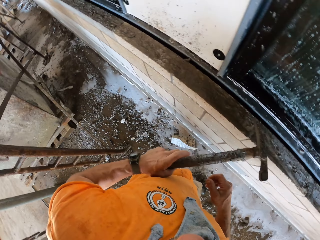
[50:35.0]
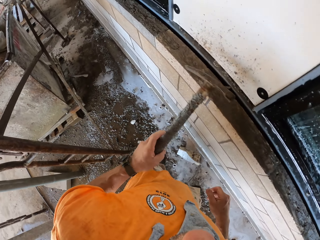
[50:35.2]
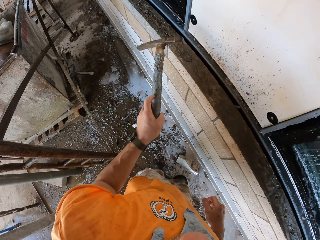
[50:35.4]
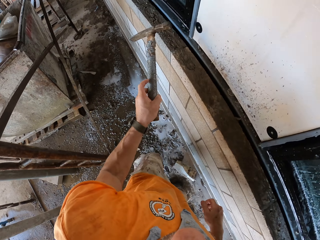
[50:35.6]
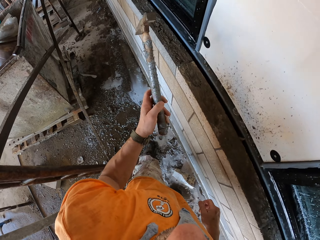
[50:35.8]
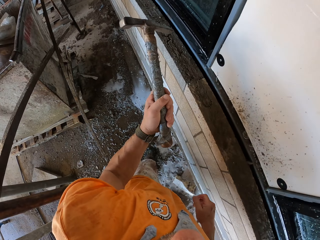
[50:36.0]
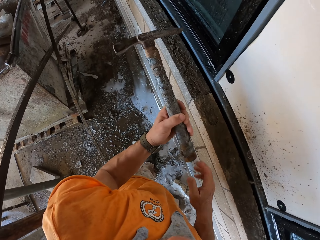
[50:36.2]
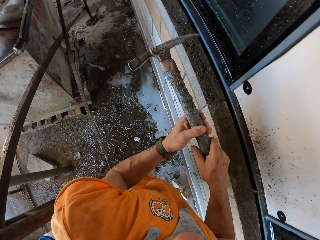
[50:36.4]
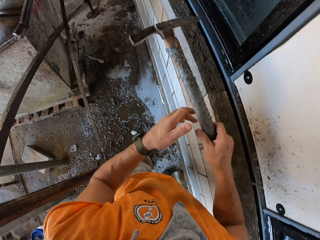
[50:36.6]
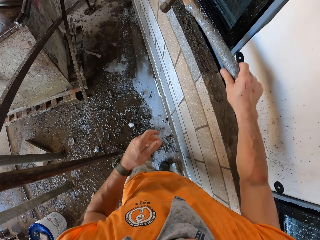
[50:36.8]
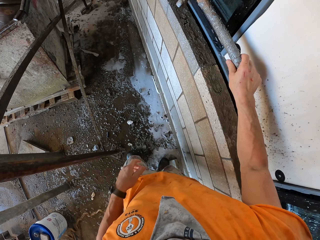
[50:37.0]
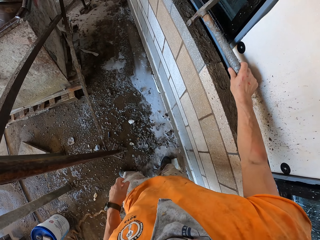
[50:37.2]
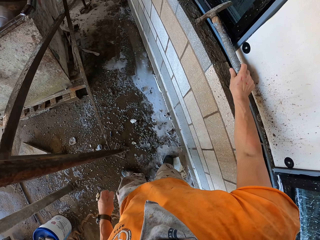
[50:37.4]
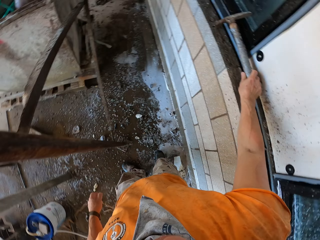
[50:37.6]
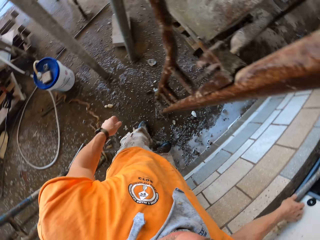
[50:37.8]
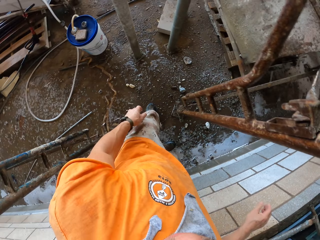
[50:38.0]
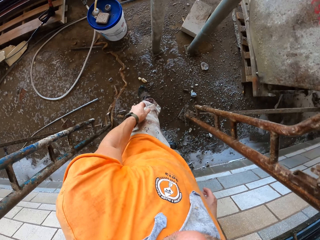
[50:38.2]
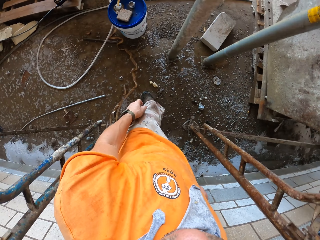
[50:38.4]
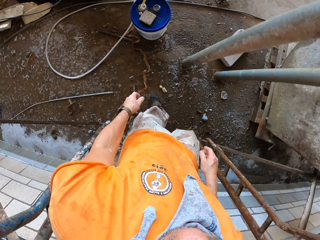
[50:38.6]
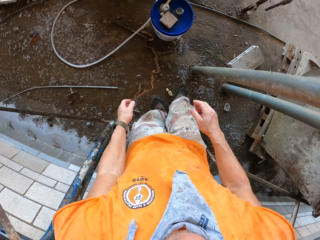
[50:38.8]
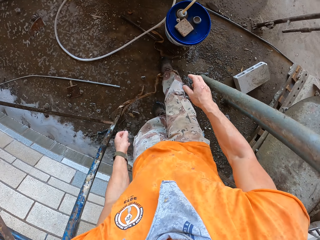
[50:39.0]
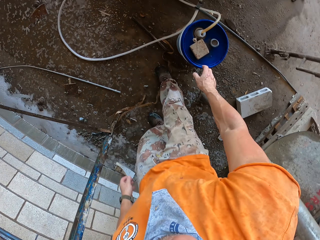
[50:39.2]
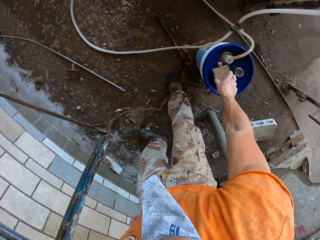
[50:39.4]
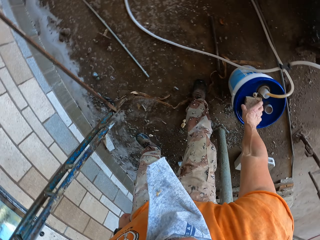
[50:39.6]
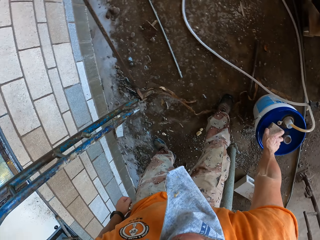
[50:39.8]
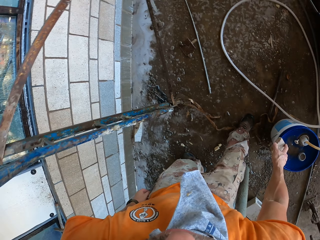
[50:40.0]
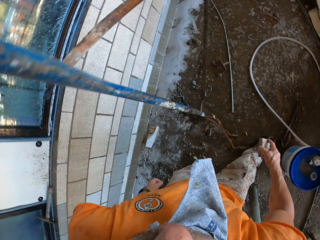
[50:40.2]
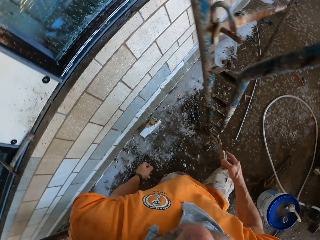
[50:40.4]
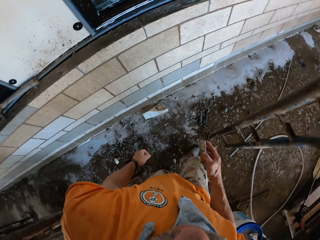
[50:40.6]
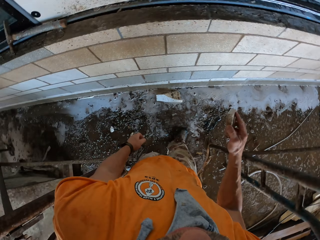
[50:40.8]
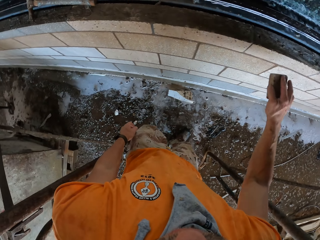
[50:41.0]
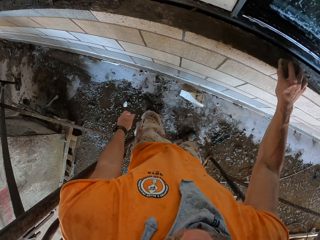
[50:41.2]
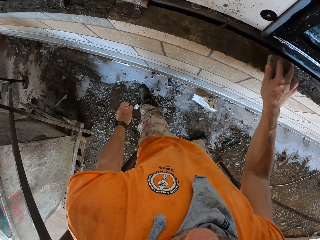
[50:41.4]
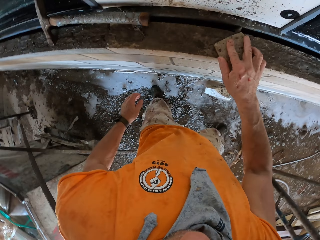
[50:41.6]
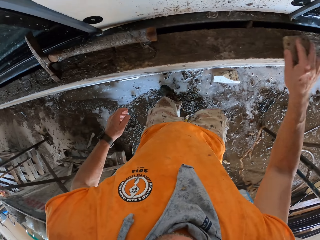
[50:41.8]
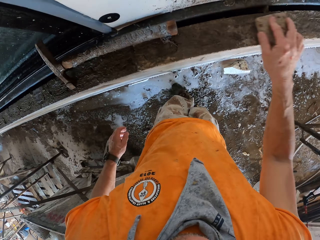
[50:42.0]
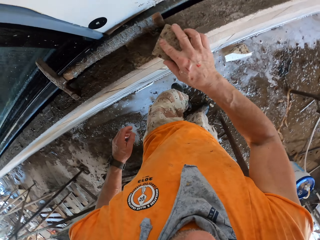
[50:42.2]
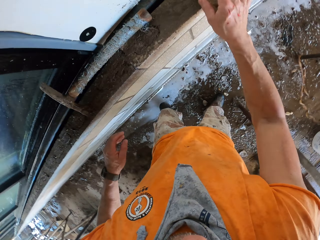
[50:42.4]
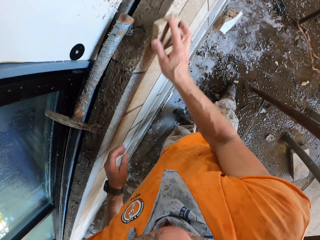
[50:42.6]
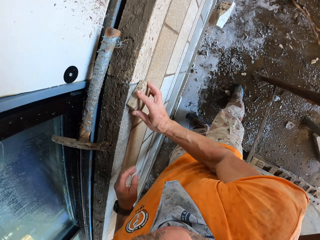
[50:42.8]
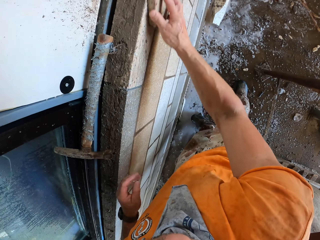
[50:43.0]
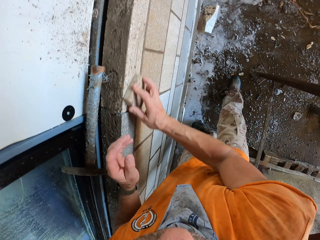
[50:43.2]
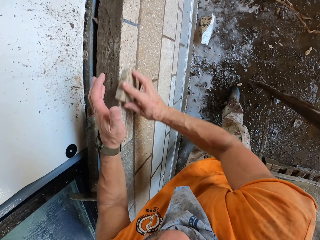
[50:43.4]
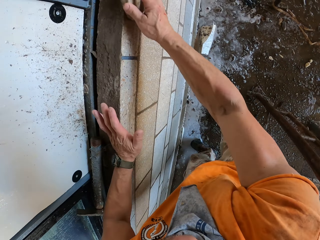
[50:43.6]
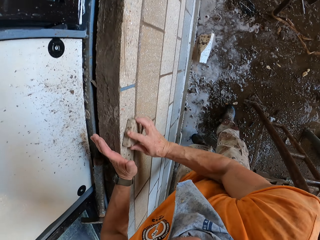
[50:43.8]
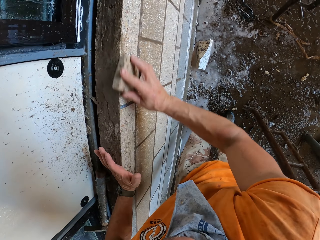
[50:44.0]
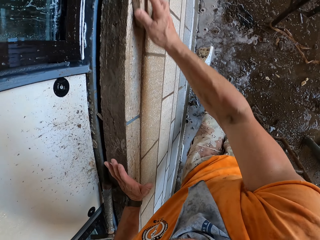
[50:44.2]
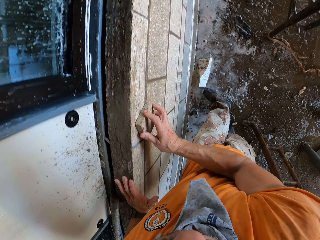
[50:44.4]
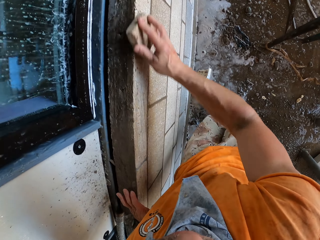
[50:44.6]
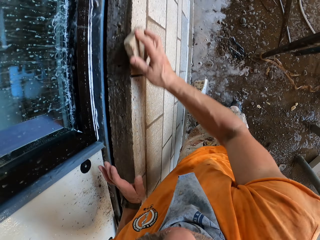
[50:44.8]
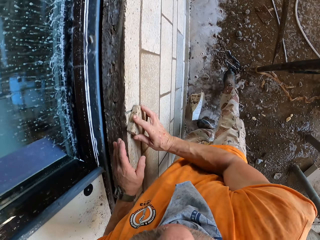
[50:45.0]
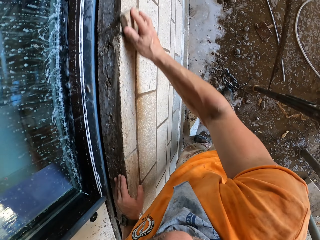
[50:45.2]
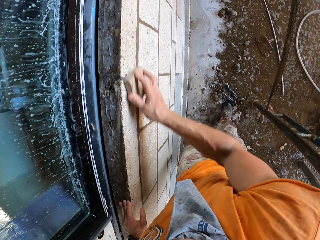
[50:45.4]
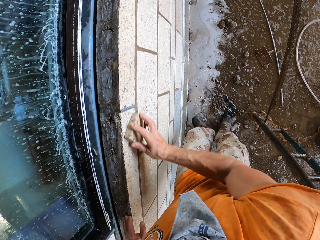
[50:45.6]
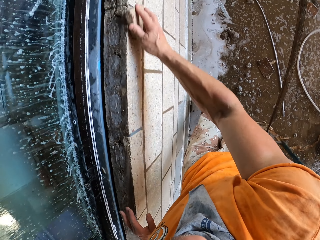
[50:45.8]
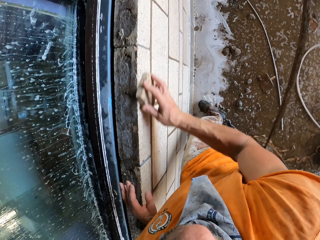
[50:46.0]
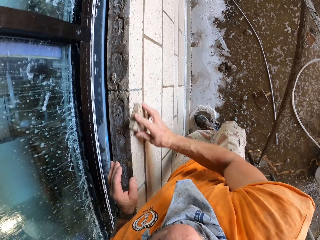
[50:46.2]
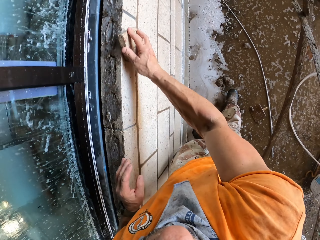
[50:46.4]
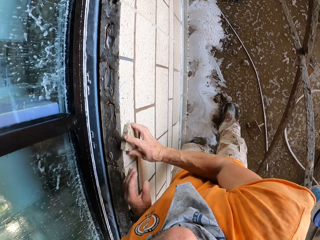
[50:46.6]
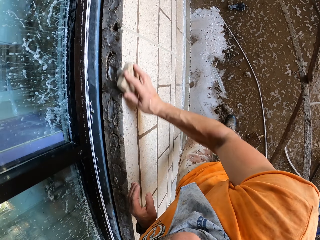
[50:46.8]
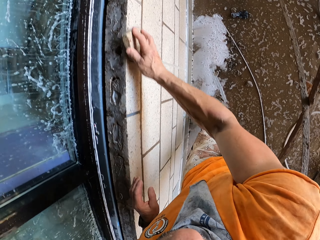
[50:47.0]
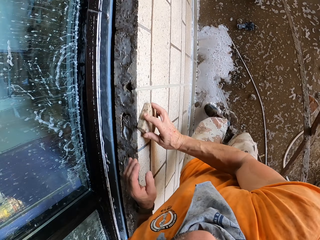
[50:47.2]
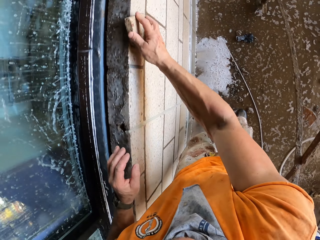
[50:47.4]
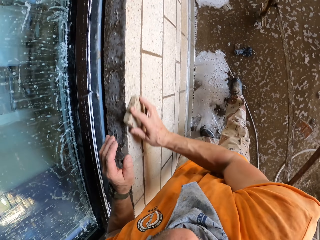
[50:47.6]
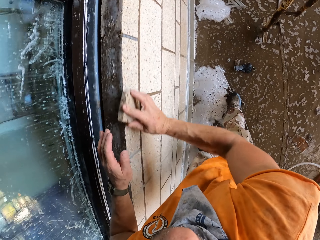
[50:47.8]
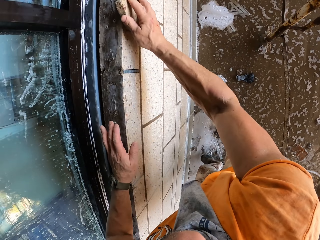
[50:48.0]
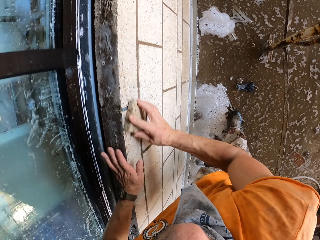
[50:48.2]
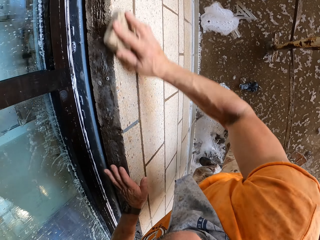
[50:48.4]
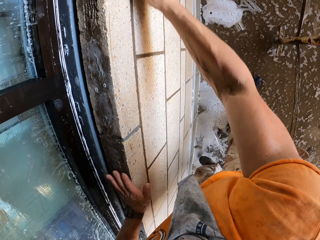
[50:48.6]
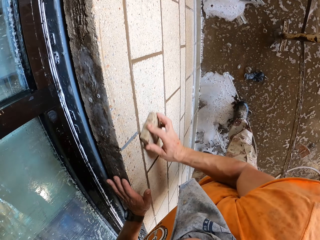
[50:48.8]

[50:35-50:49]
The camera wearer places a hammer on the wall. They walk. They turn around the area. They pick up a stone polisher from the bucket. They turn towards the wall. They smoothen the top of the wall with the stone polisher. They smoothen the wall with the stone polisher.

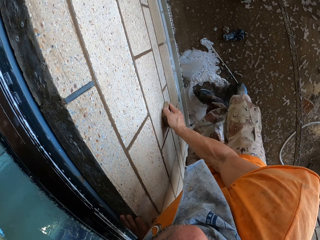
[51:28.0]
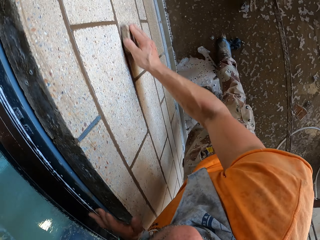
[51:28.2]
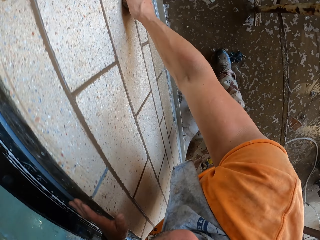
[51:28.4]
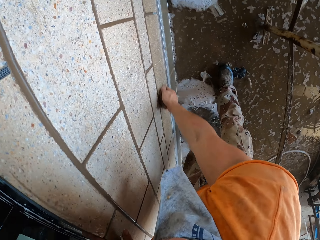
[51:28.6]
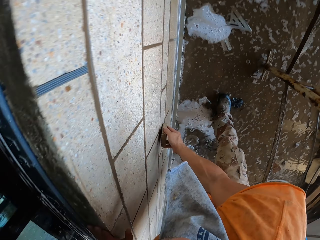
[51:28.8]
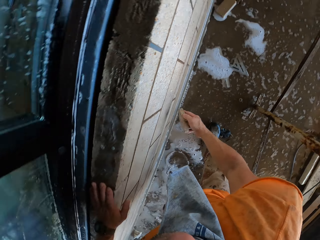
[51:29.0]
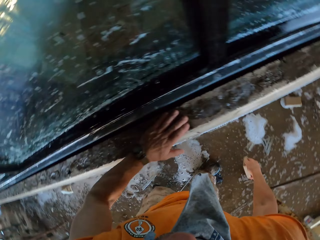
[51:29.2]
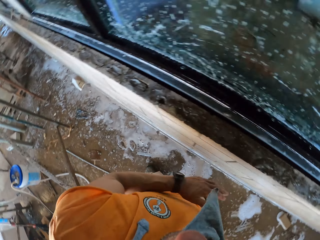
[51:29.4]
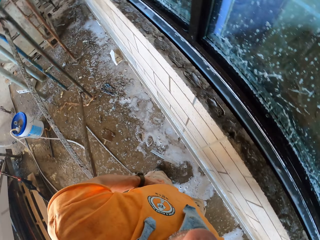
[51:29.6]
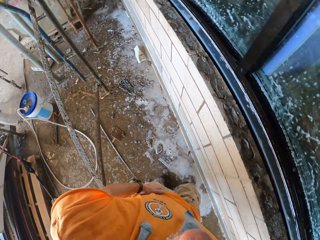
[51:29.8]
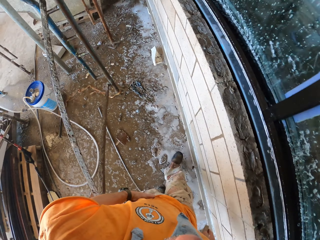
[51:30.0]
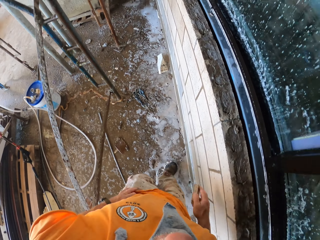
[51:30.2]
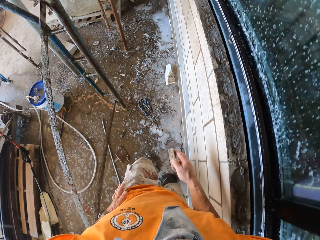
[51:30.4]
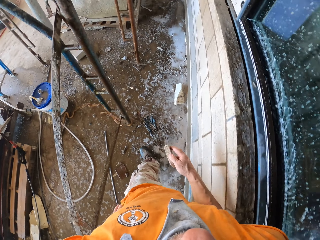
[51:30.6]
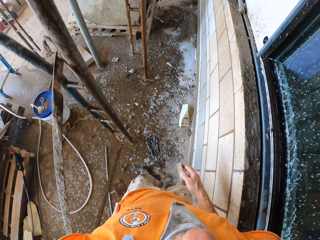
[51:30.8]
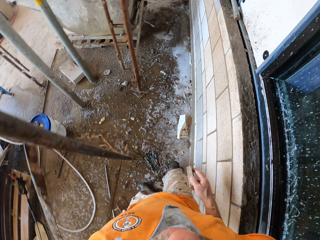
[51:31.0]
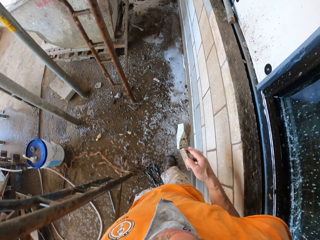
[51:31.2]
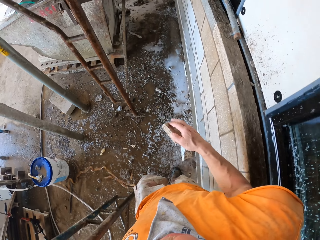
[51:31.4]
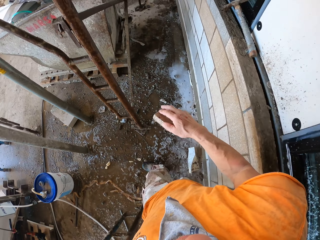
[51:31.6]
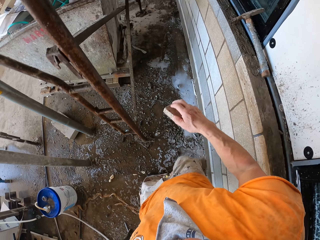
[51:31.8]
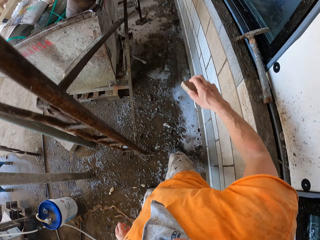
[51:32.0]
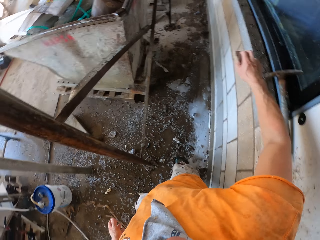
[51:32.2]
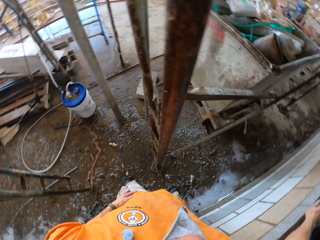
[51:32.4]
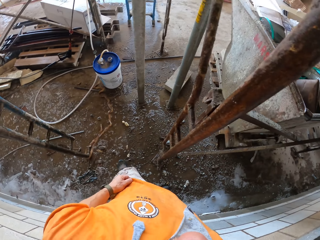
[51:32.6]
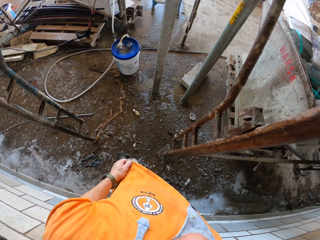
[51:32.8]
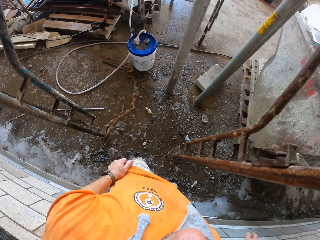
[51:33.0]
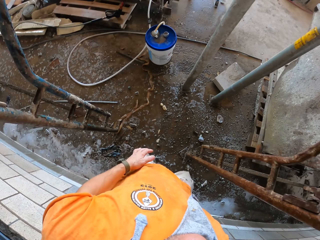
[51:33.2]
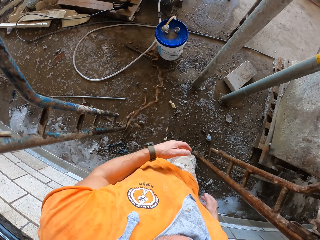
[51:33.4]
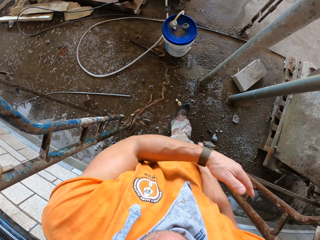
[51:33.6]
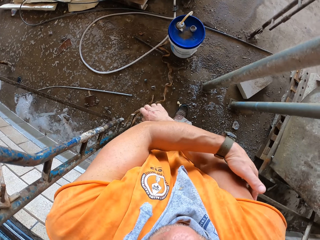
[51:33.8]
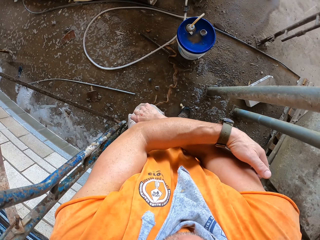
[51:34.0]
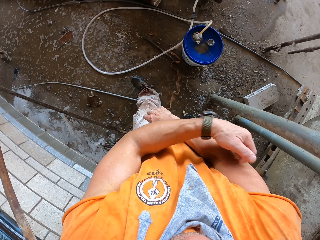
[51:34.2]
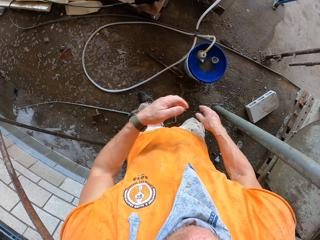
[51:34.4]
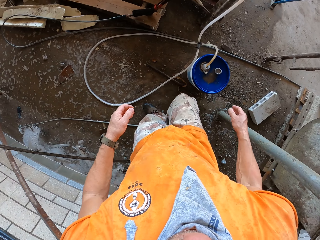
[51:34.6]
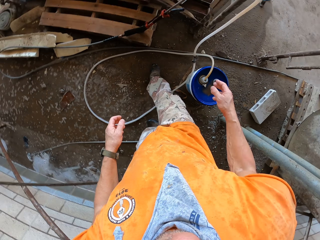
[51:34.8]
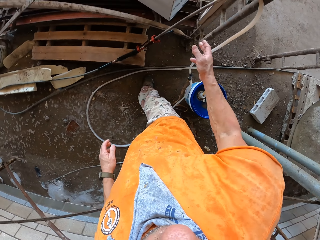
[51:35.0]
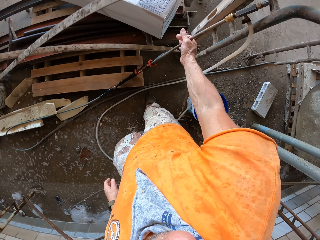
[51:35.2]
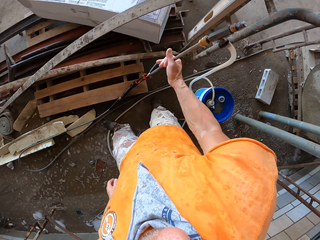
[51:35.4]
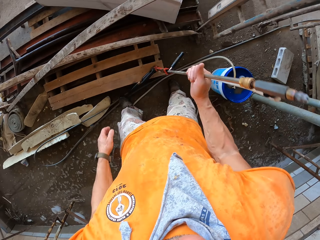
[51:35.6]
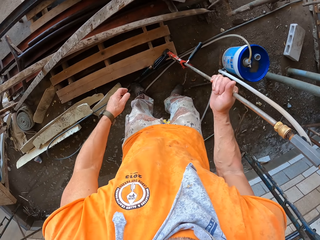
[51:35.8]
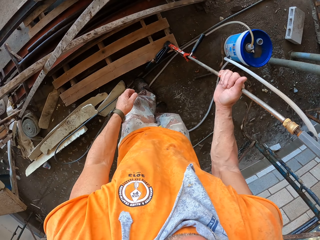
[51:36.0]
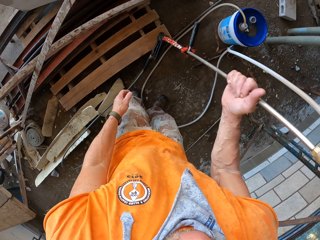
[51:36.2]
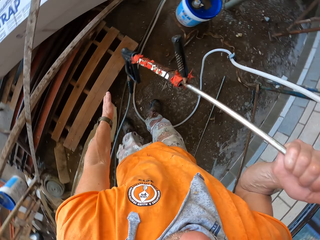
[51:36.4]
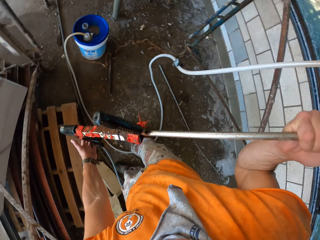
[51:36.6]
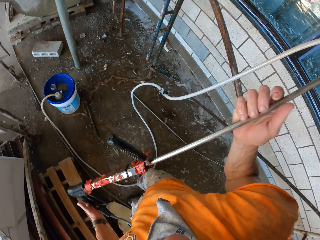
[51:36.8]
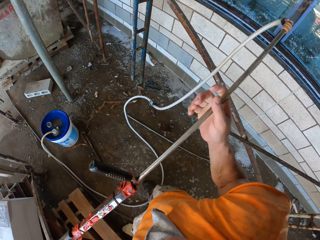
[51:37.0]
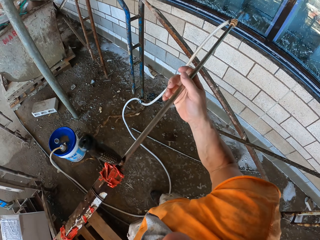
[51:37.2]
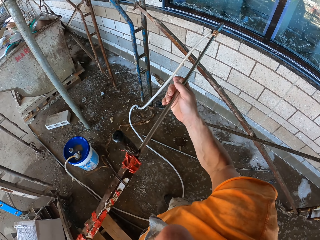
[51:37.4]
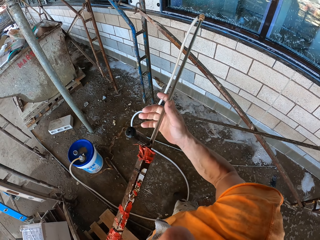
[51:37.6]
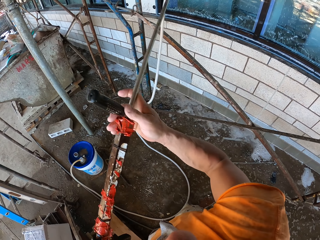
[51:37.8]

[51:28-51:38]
The camera wearer turns around the wall. He walks along the wall. He puts a piece of wood on the window. He turns around the area. He walks. He scratches his hand. He picks up a high pressure washer from the metal. He turns towards the wall.
